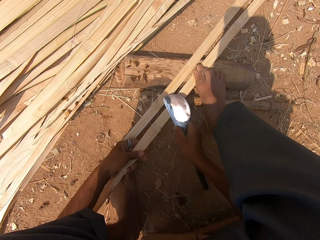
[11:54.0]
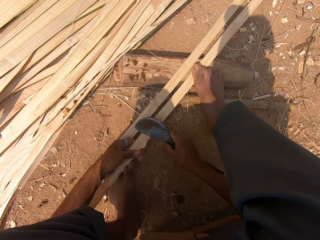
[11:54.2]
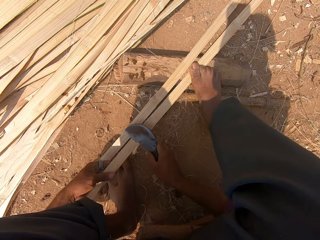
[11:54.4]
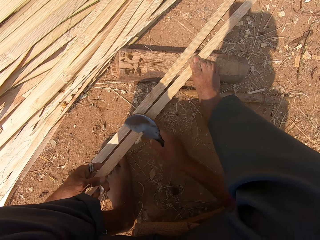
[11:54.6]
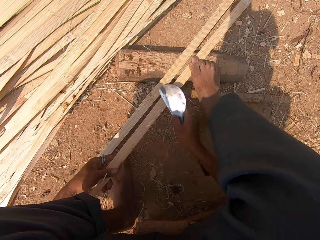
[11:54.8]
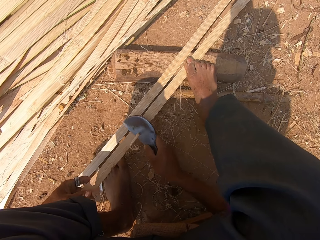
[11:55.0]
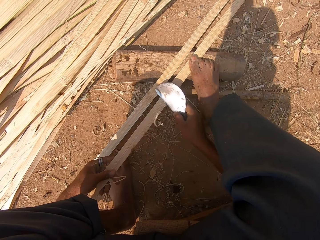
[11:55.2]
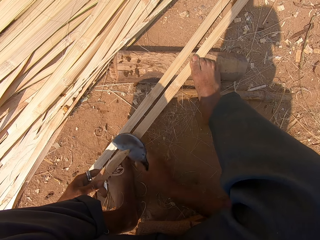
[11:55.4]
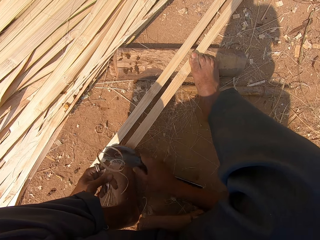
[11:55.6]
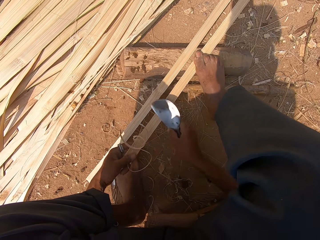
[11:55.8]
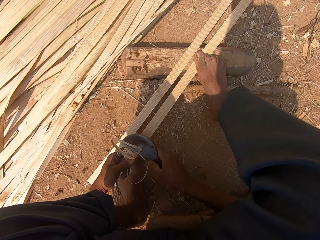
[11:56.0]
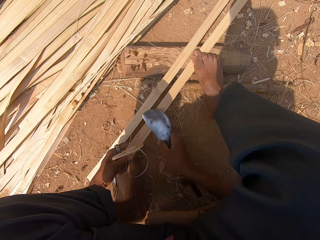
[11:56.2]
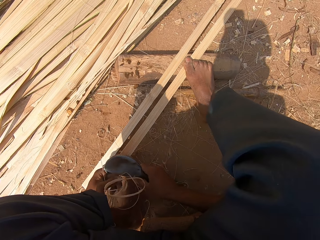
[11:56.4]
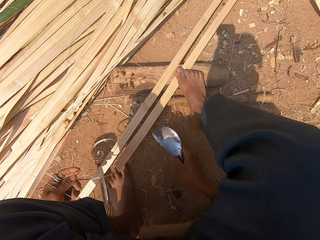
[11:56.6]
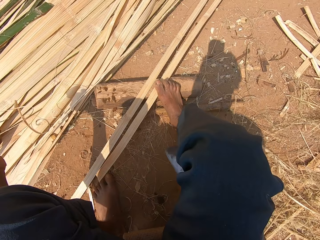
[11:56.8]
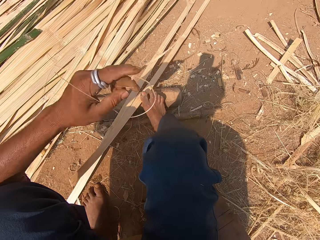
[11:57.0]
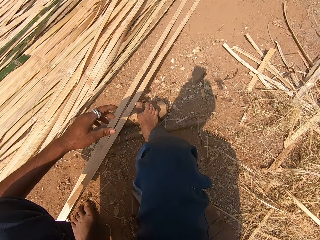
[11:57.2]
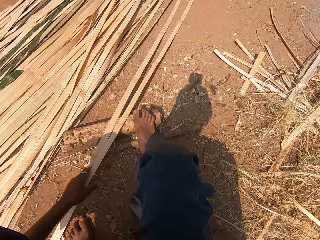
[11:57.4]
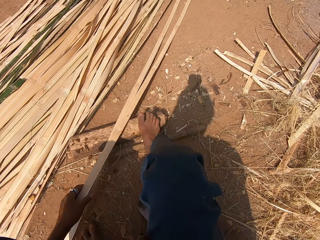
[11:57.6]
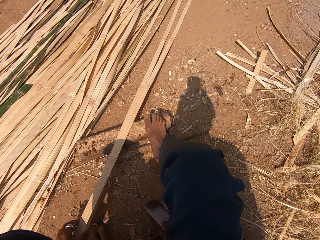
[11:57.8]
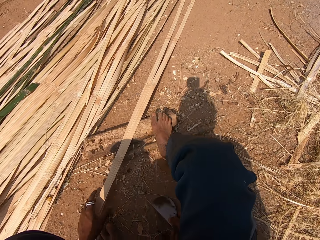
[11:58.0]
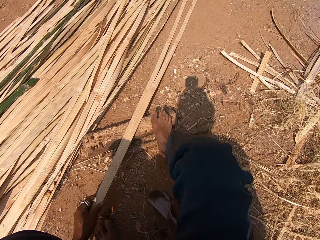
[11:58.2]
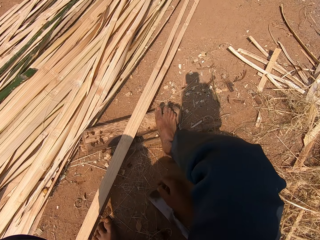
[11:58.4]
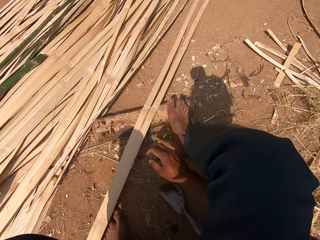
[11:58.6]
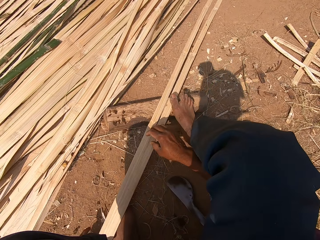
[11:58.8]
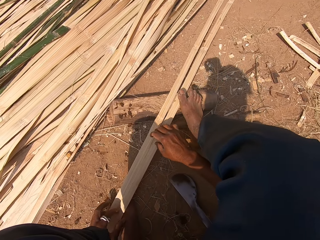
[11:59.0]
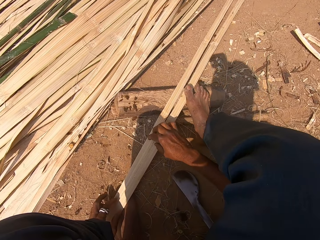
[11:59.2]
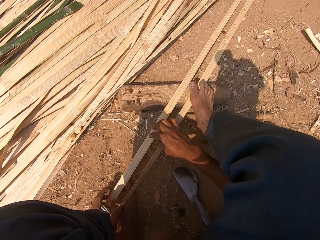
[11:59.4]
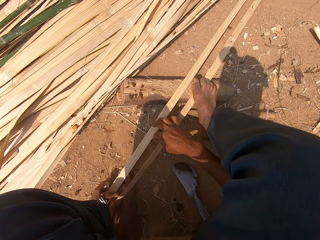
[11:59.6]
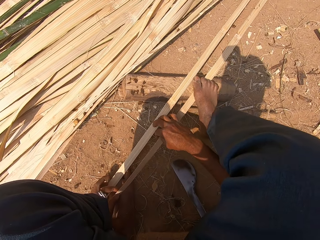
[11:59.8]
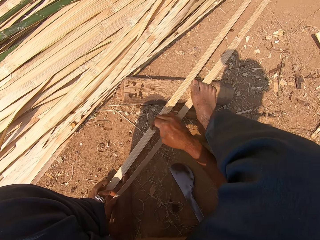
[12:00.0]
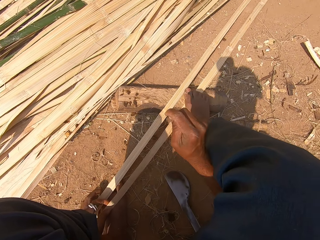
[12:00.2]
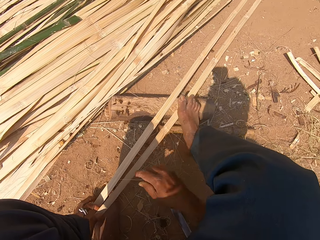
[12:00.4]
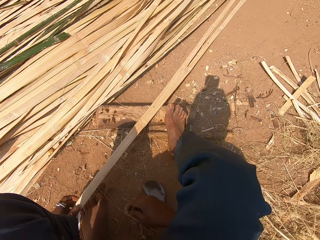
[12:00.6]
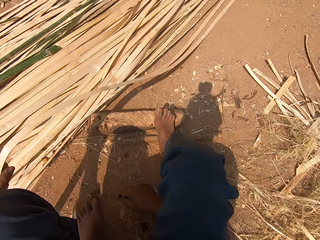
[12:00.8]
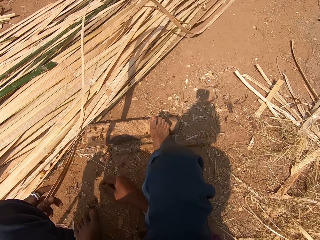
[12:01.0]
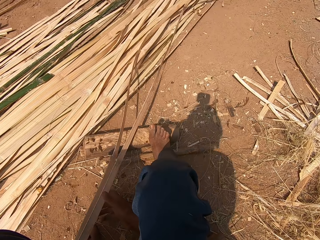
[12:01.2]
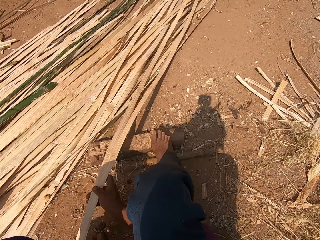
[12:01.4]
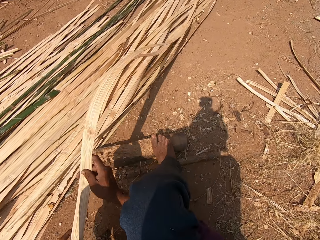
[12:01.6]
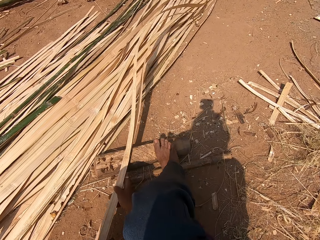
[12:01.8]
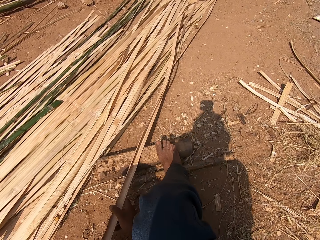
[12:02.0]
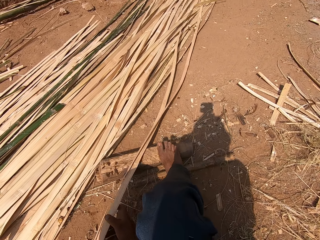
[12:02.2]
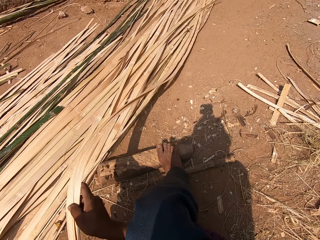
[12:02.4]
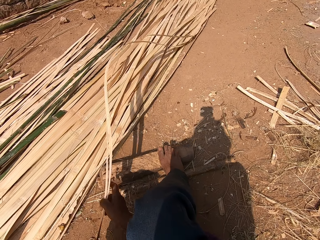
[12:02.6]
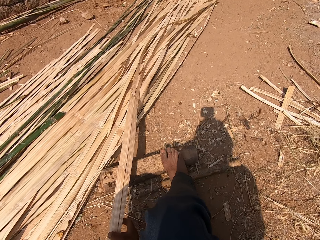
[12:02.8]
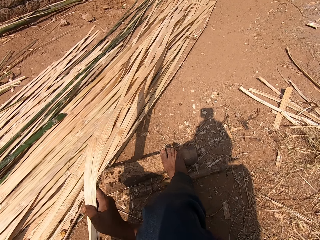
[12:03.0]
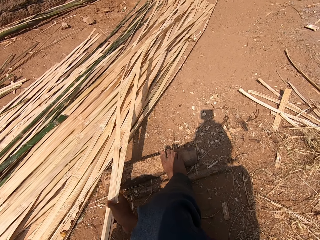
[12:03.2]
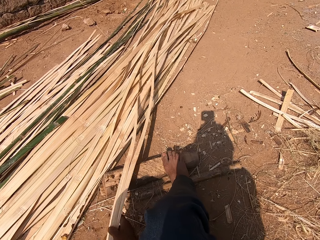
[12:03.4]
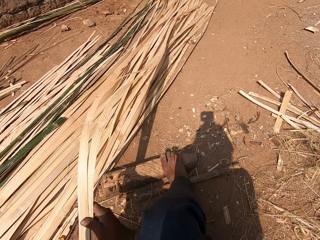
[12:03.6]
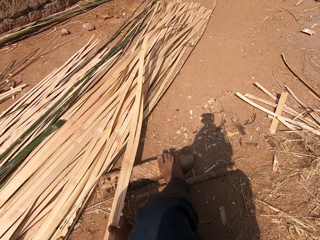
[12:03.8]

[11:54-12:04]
The camera wearer cuts off waste from the bamboo stick. They throw away the peels, pull a bamboo stick, and shake the reeds.

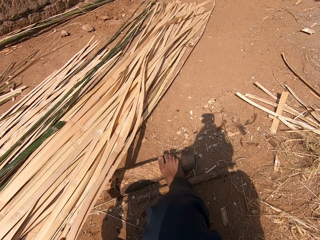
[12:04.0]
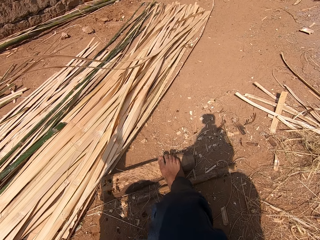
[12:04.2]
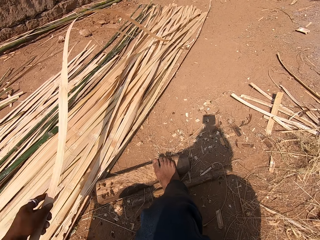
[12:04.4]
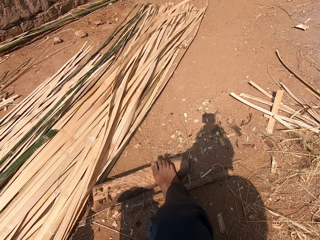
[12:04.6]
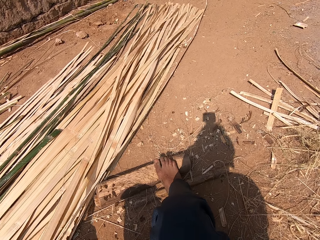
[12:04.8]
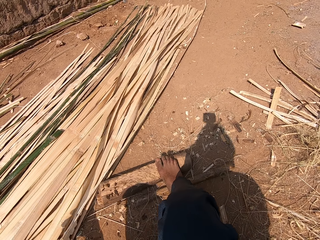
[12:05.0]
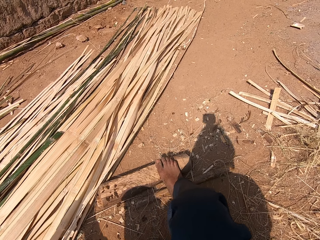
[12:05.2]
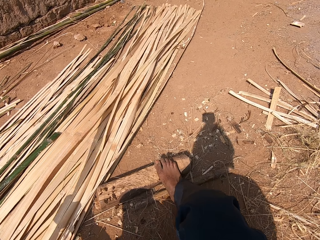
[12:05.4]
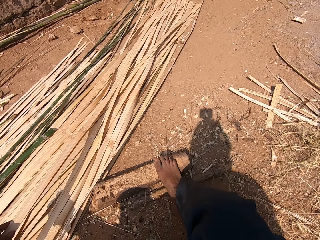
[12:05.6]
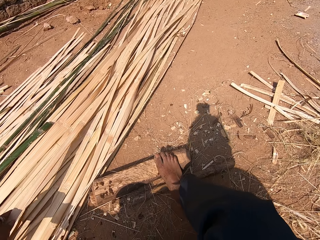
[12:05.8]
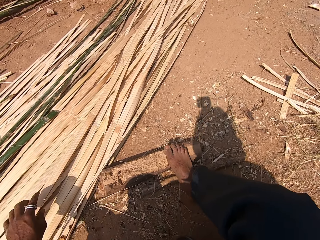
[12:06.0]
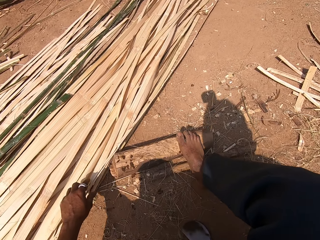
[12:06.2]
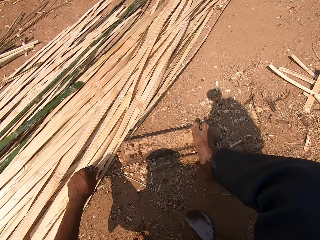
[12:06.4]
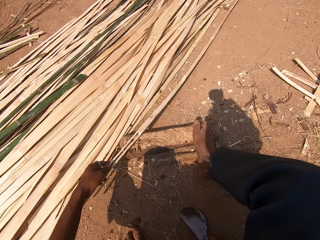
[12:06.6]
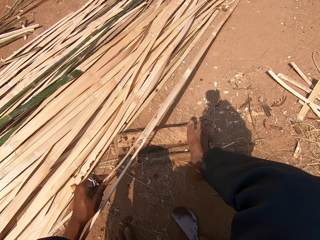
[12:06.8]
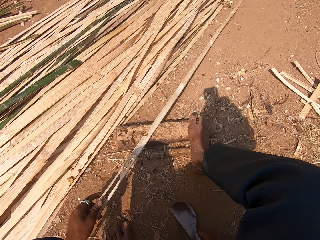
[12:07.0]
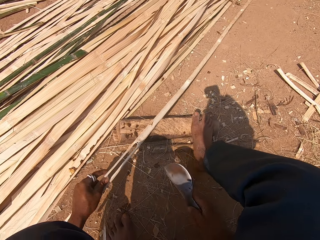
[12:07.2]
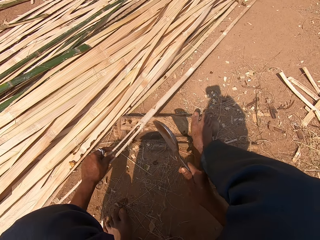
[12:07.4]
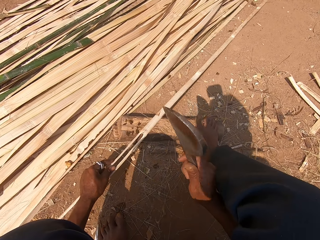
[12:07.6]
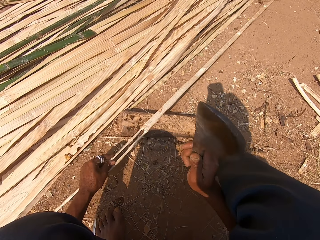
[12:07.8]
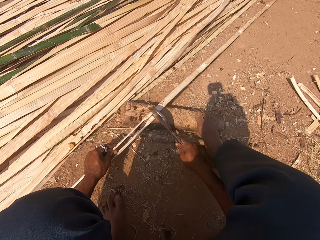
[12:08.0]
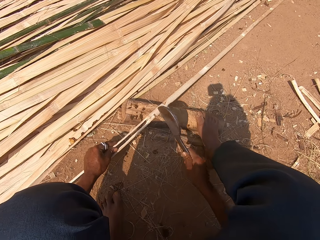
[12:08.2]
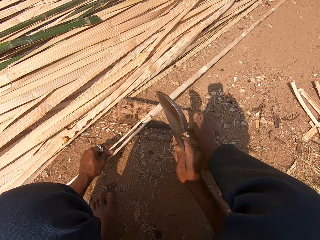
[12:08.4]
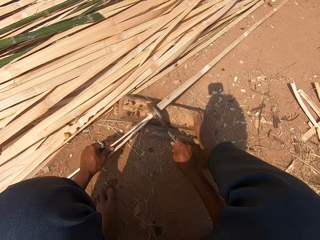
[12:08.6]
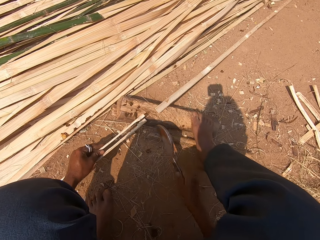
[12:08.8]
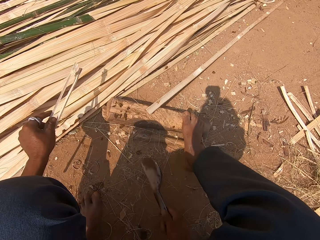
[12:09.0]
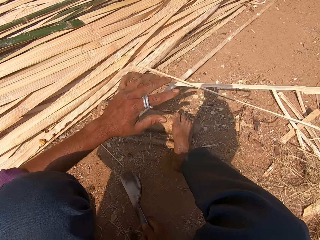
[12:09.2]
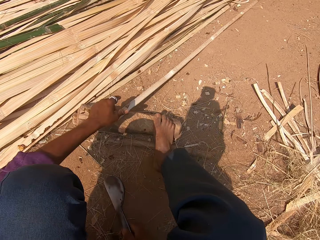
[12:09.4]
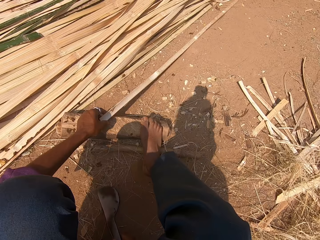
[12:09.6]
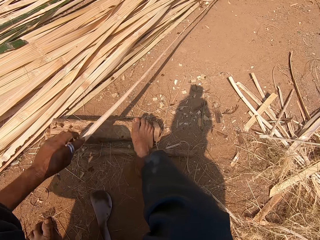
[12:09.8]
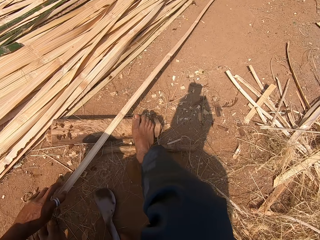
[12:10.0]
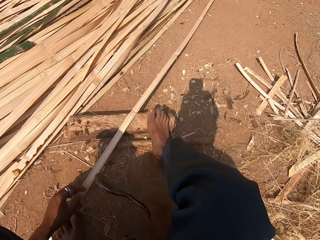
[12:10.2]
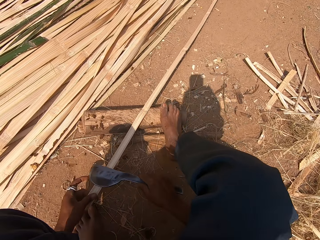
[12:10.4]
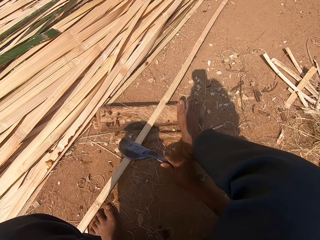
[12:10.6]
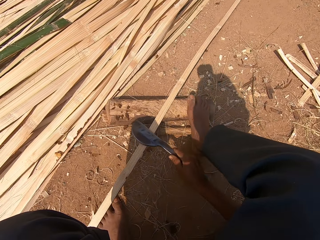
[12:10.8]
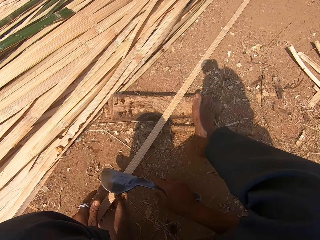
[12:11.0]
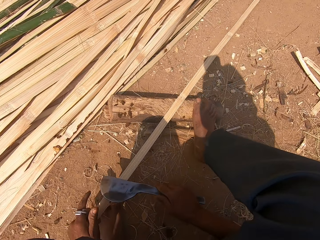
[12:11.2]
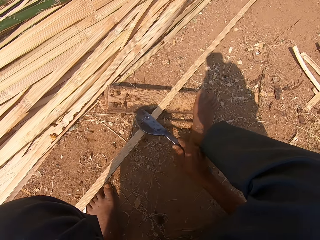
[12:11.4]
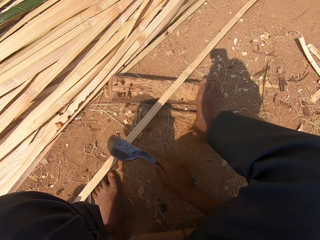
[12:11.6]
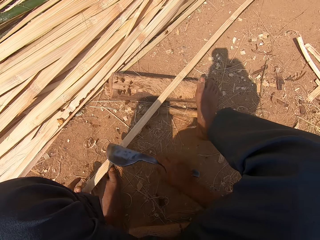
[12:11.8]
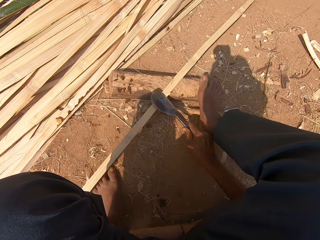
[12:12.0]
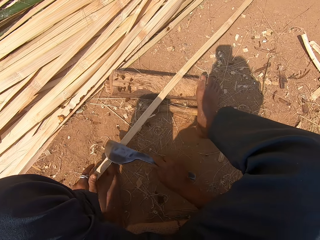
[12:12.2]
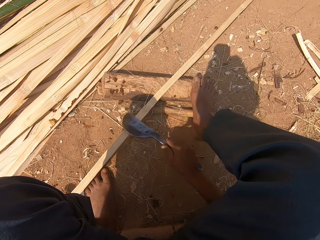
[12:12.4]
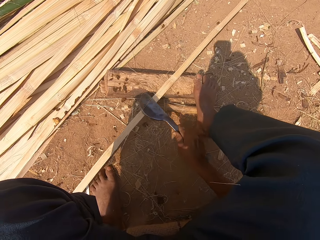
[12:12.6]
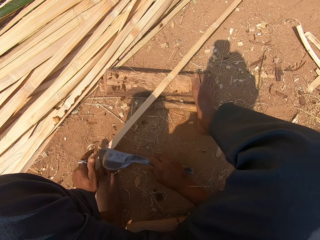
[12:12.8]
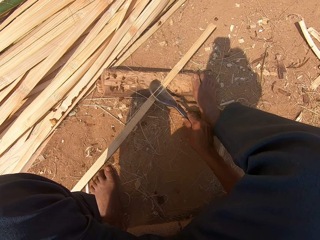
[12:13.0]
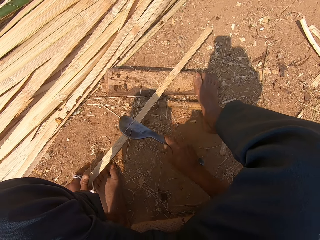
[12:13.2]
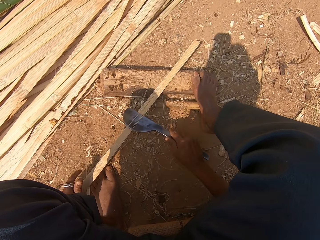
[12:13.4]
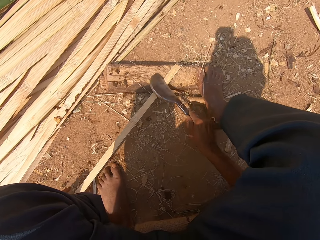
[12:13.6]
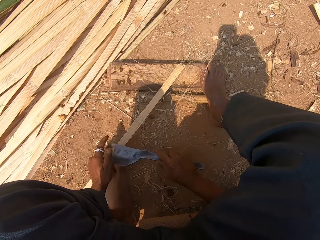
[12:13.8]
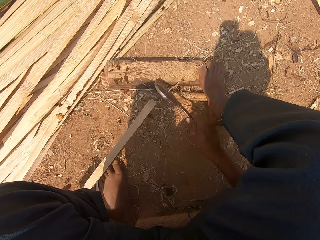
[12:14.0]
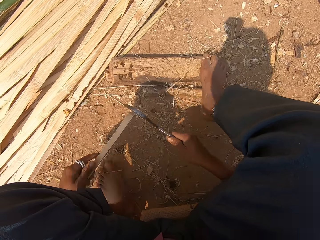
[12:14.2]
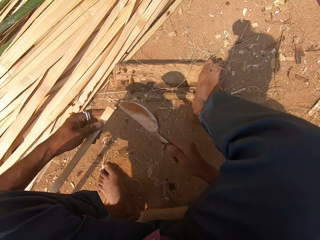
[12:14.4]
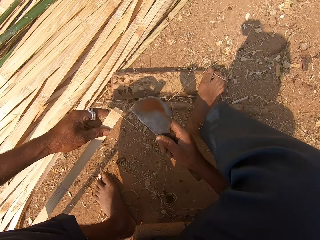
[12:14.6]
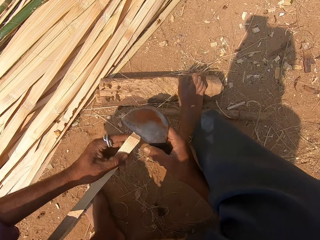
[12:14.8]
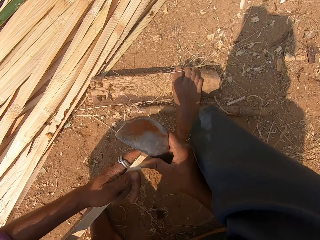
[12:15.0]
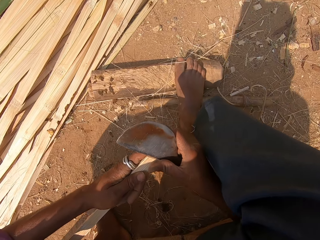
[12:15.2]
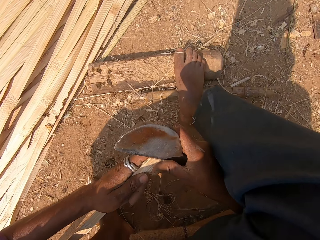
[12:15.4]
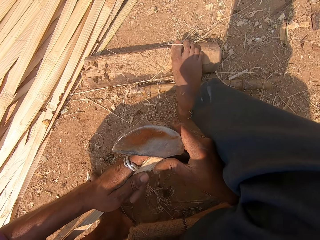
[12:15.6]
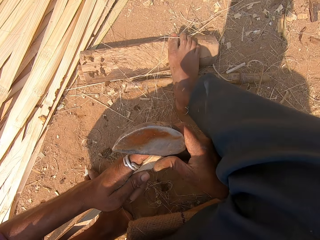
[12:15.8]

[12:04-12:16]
The camera wearer puts the reed on a pile of reeds. They cut the reed, throw the reed away, and peel the reed with the cutting wedge.
